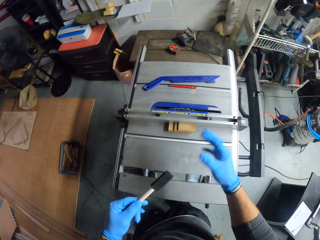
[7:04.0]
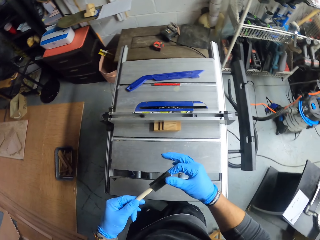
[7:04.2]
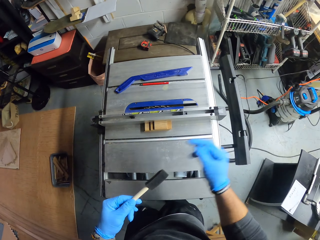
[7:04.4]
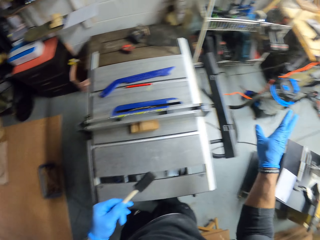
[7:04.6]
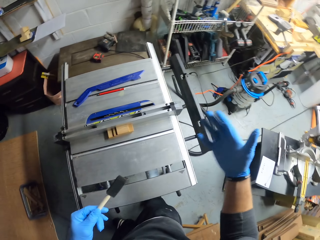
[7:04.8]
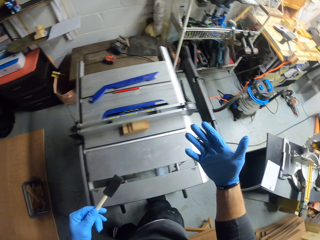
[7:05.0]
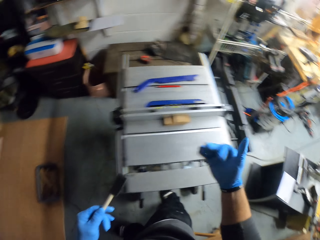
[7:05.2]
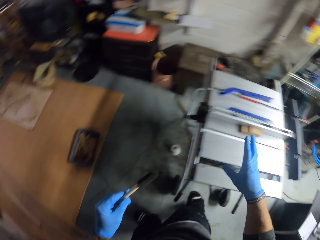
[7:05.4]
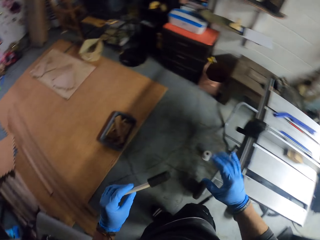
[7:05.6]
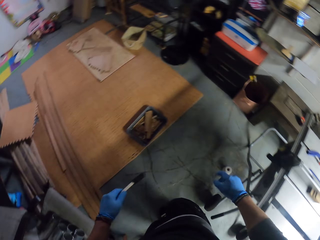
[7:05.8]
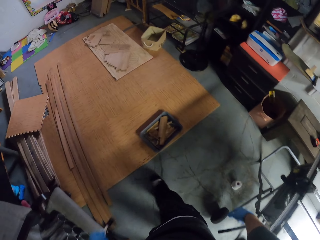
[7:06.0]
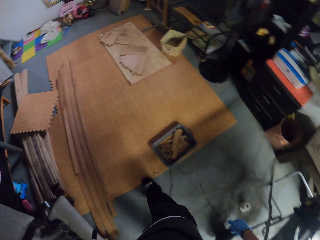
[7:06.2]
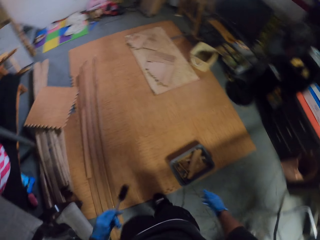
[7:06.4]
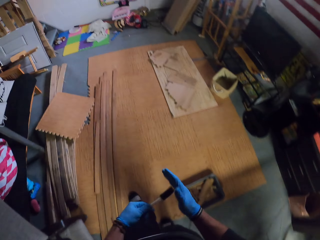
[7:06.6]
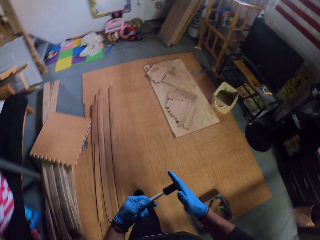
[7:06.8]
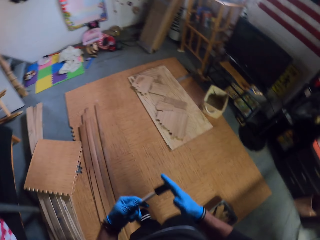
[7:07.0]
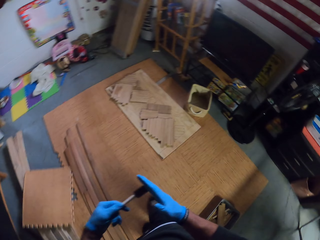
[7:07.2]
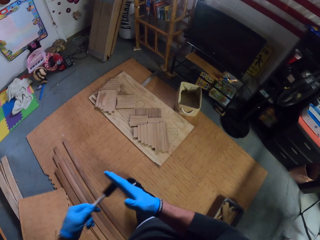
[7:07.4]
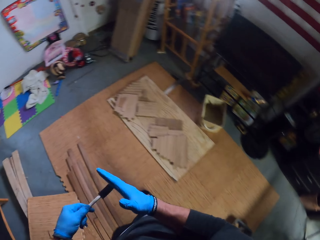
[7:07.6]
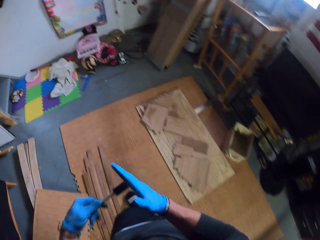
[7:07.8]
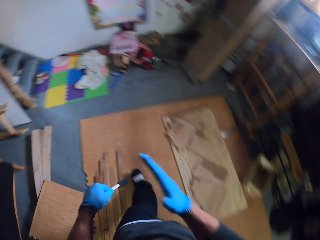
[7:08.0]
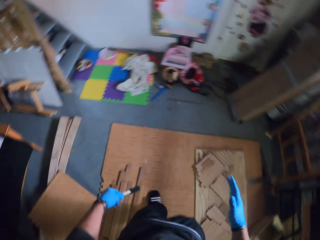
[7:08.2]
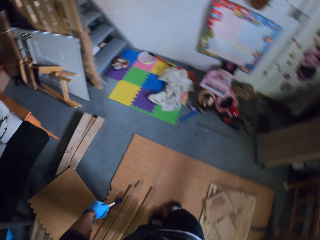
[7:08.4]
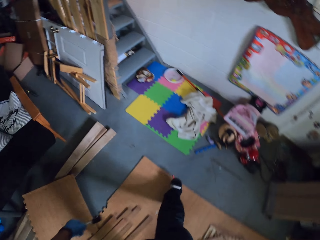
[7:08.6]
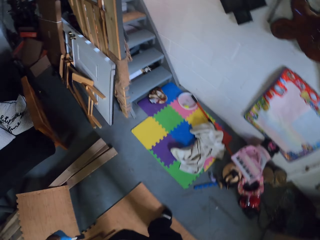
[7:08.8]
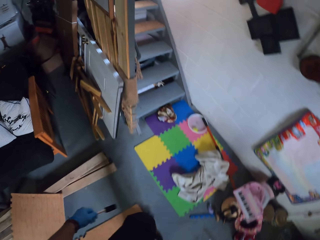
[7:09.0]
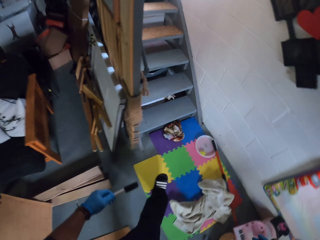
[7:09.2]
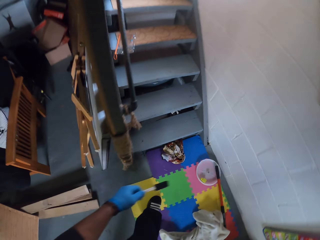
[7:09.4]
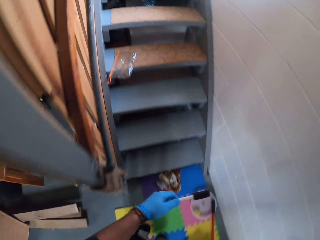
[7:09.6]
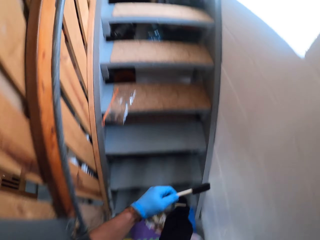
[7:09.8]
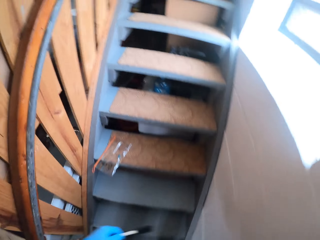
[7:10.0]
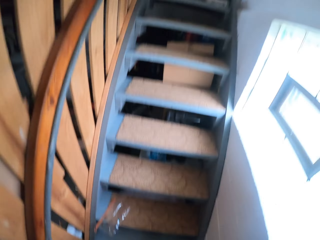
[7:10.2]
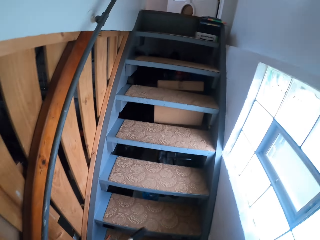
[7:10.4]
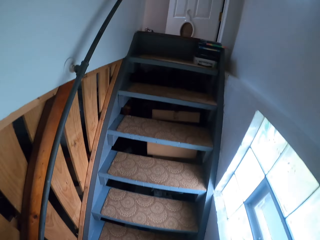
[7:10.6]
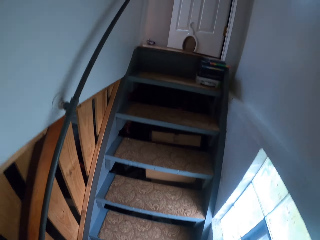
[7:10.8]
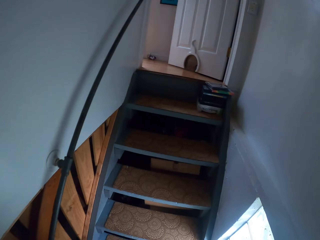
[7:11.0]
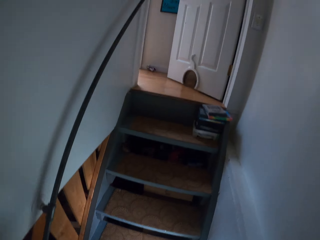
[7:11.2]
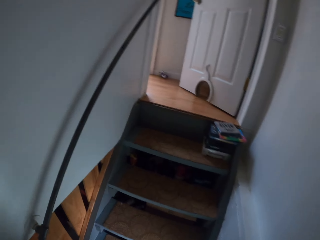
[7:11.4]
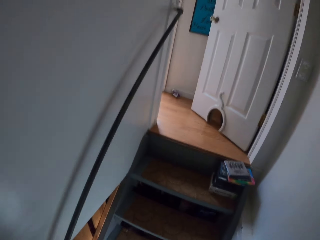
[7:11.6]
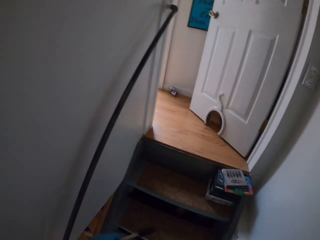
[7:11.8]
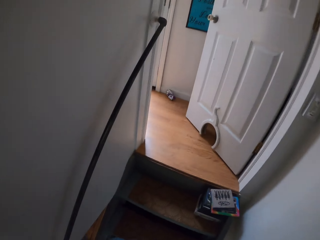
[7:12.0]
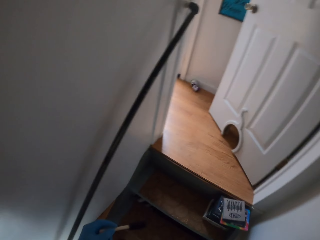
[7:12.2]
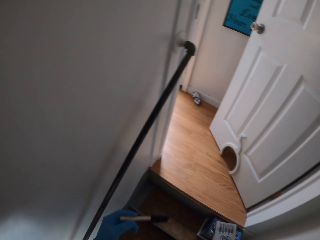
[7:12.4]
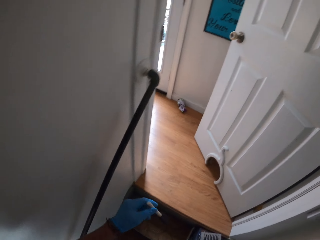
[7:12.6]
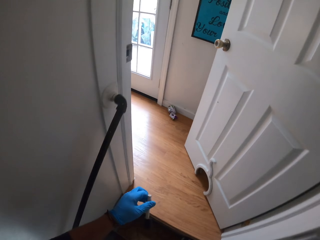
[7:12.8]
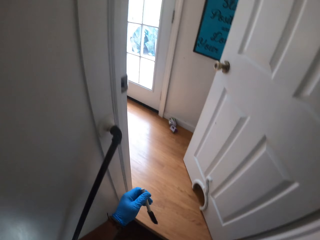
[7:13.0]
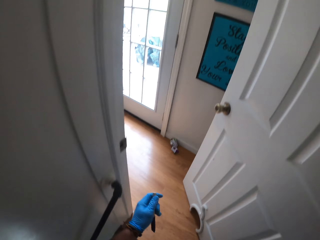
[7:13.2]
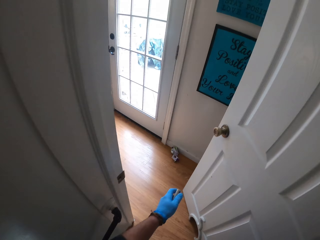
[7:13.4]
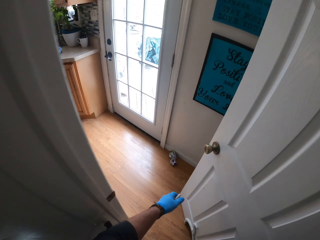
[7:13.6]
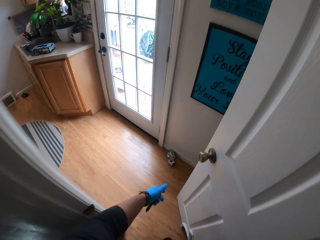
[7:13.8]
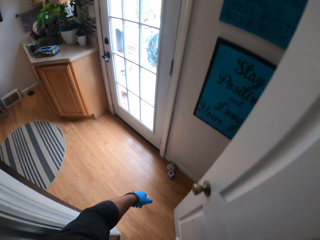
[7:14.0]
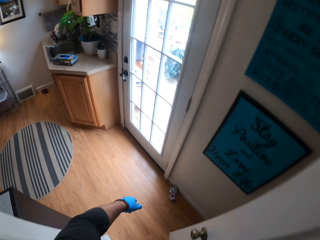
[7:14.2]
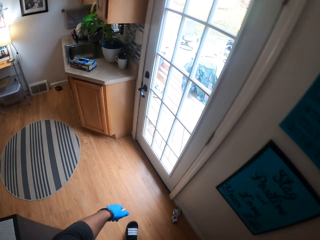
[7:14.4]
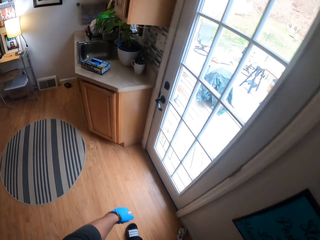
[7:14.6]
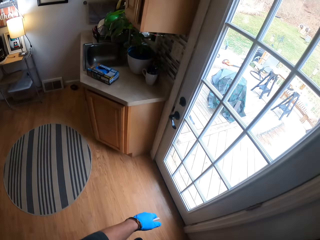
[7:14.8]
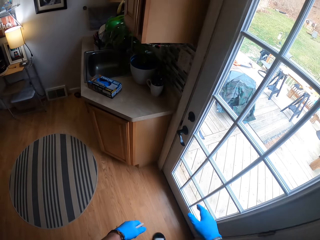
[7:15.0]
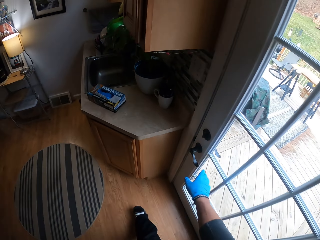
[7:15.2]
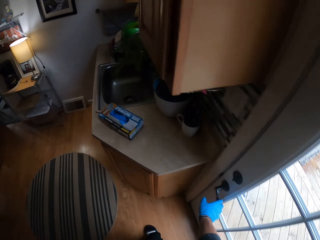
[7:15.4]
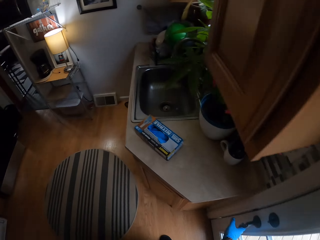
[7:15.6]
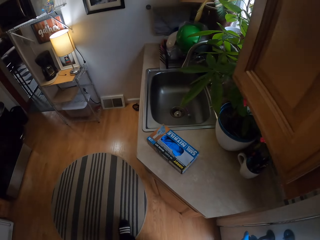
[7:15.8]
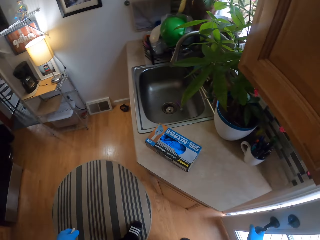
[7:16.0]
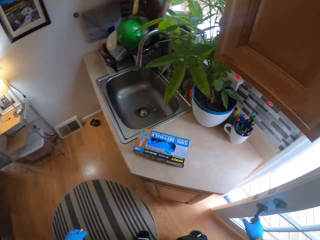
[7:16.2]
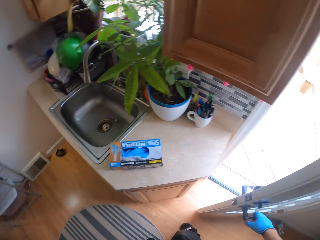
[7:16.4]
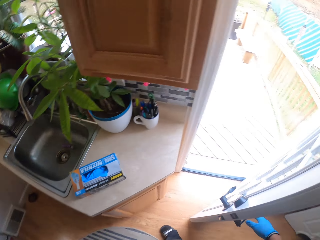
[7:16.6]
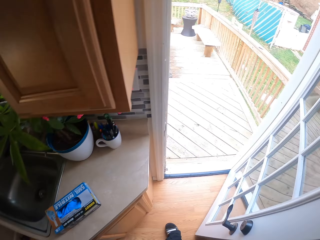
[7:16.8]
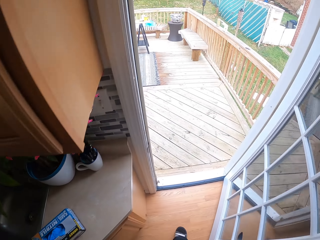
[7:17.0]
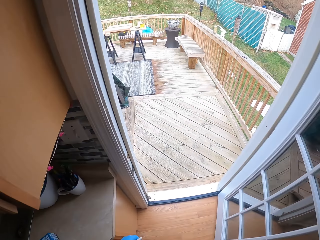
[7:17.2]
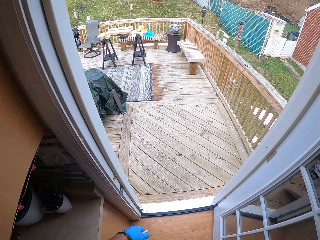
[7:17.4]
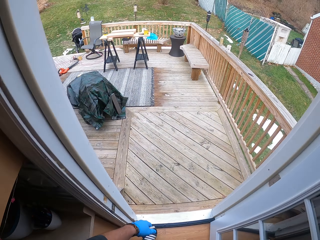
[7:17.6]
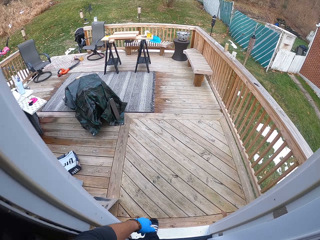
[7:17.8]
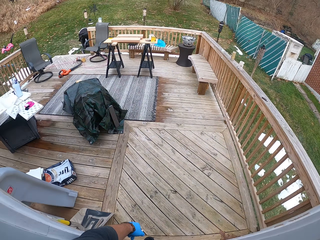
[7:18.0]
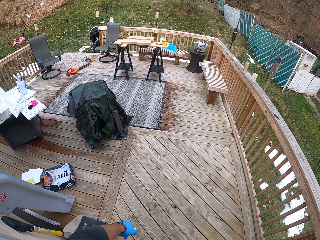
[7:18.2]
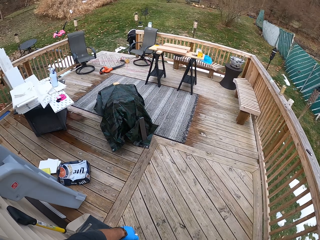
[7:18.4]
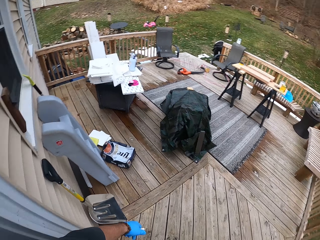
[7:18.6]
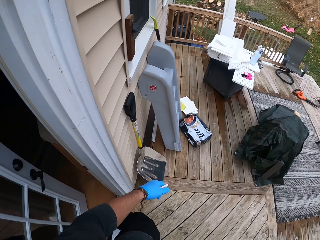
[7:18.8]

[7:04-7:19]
The camera wearer moves the hands. He walks around. He climbs the stairs. He walks from the basement to the storeroom. He opens the door with his right hand. He walks from the storeroom outside.

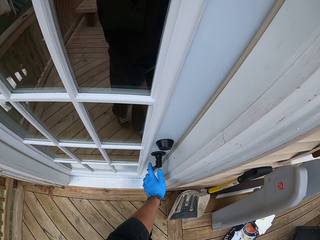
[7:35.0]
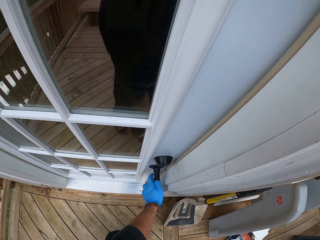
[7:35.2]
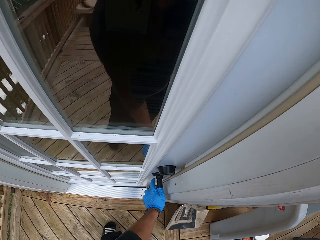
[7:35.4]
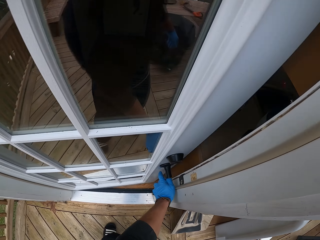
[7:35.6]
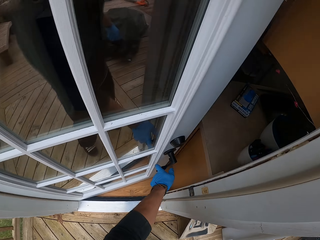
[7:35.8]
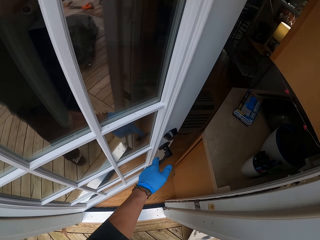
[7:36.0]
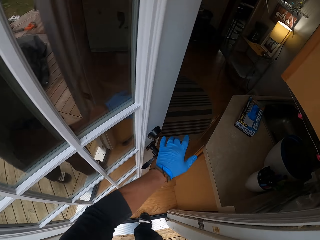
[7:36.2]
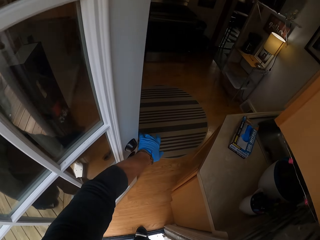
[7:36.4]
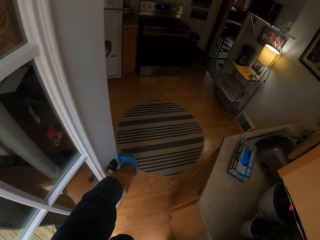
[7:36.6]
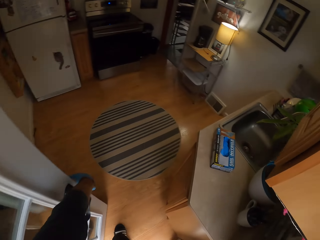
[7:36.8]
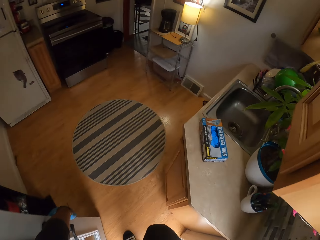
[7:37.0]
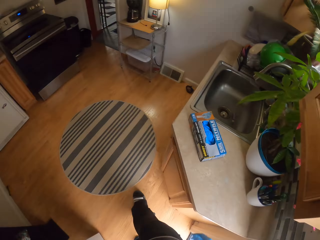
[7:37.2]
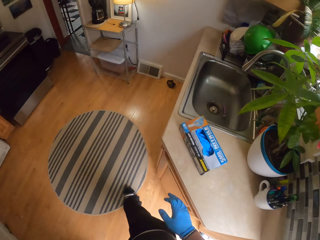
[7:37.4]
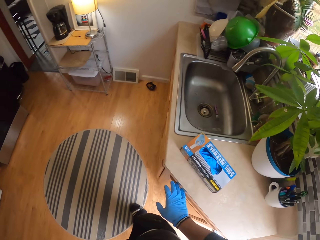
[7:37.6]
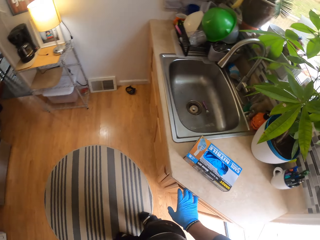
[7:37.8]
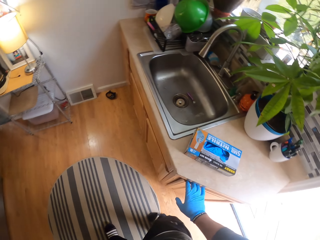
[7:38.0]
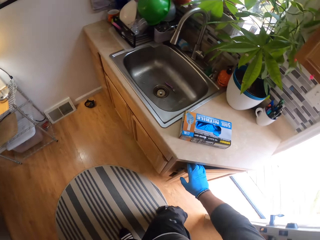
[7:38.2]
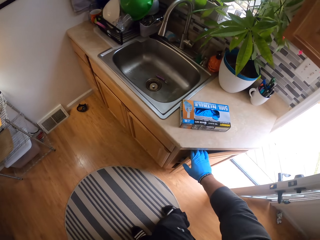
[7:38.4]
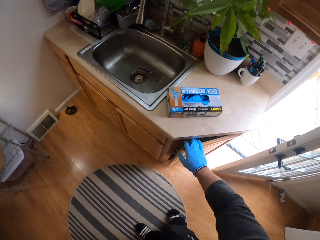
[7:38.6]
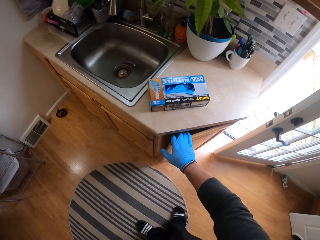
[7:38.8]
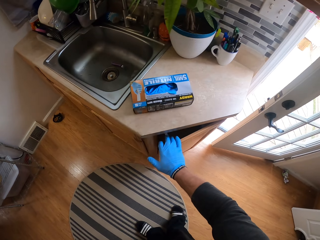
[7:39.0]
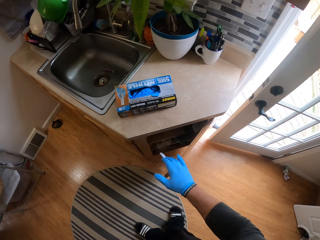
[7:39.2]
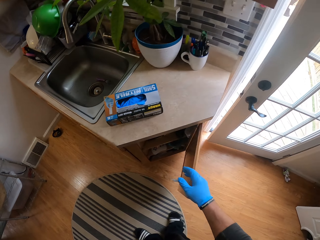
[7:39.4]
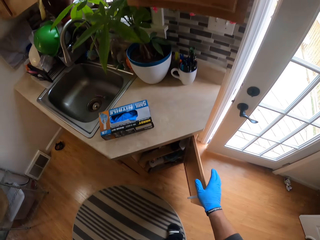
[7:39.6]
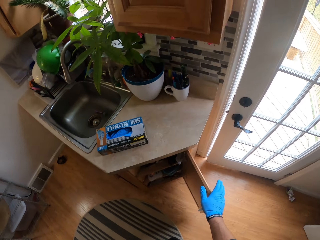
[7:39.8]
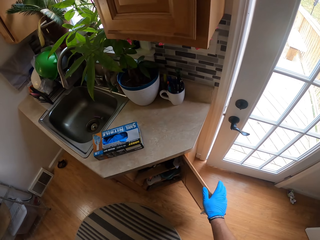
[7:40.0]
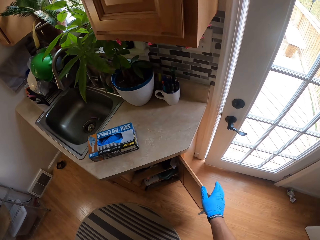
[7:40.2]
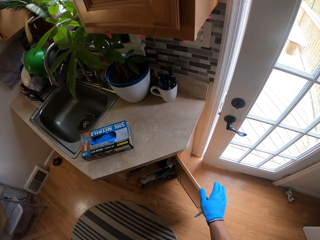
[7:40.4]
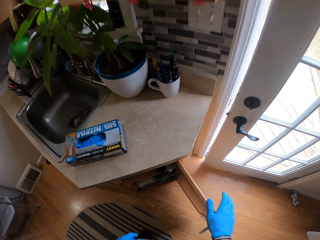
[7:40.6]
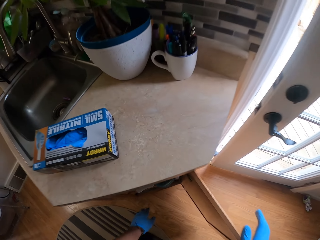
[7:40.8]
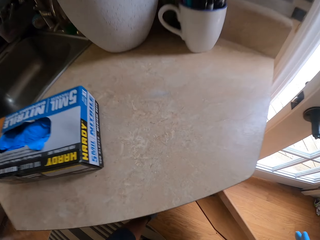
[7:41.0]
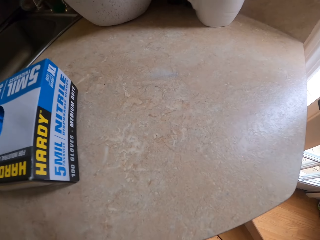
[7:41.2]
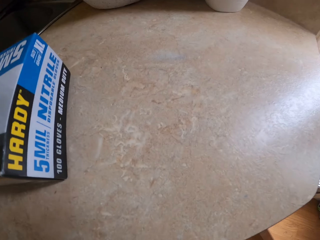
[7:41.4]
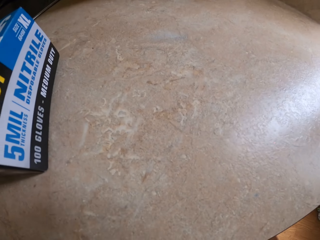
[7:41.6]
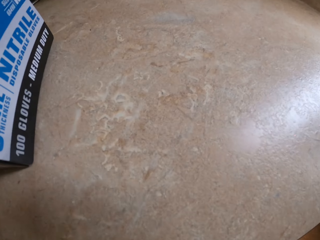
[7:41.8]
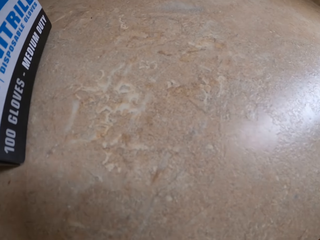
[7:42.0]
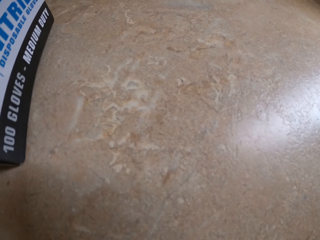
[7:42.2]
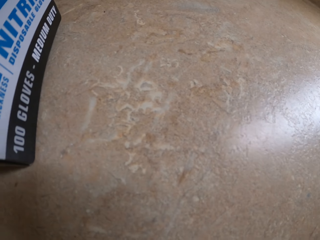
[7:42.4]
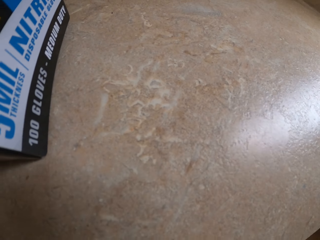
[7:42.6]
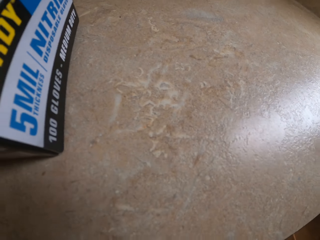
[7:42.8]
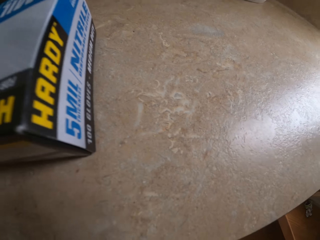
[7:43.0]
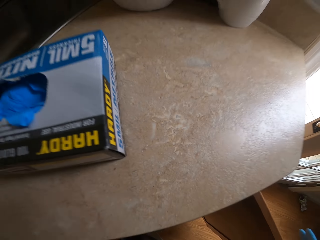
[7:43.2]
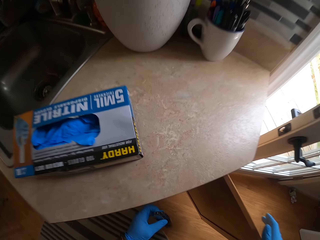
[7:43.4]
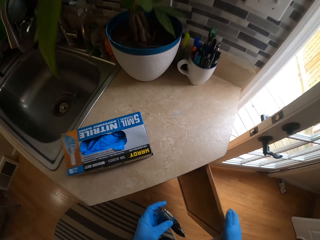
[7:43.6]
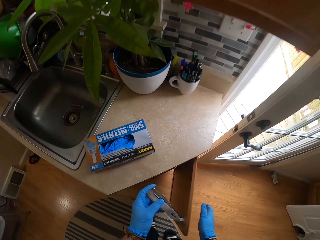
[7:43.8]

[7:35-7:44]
The camera wearer walks into the storeroom of the house from outside. He opens a cupboard with his right hand. He looks around. He picks up an opening knife from the cupboard with his left hand. He closes the cupboard with his right hand.
